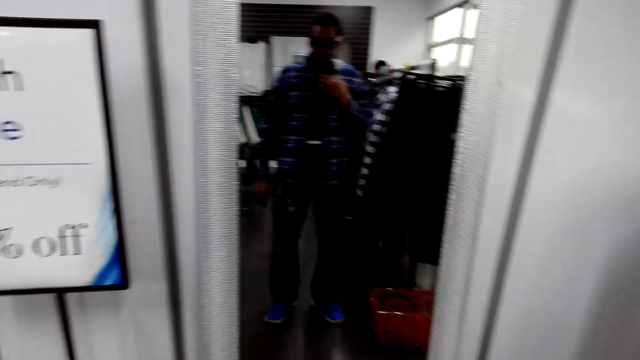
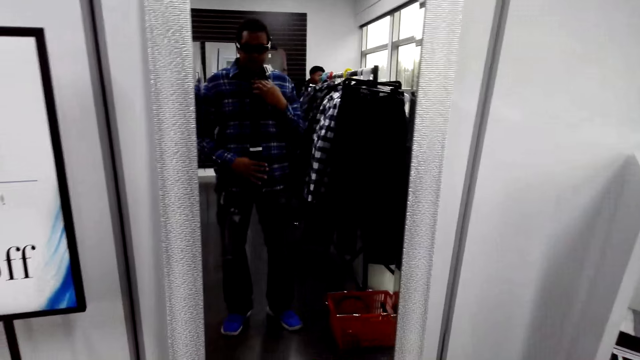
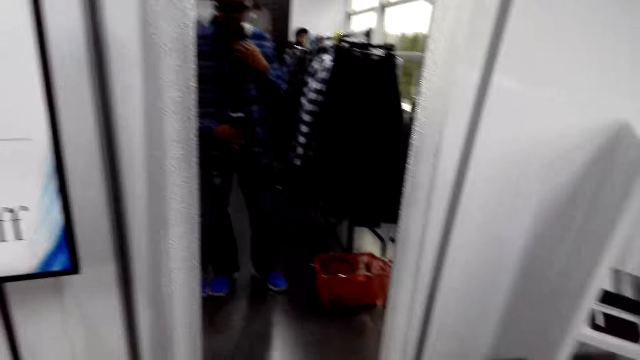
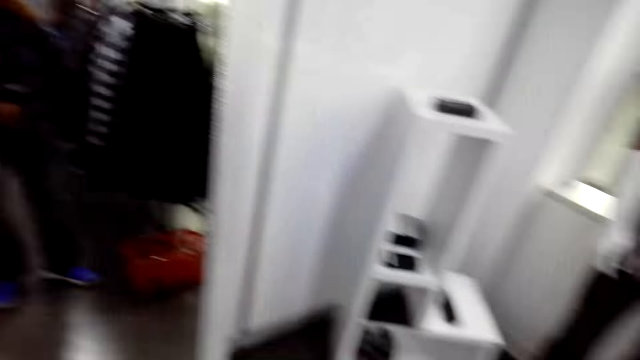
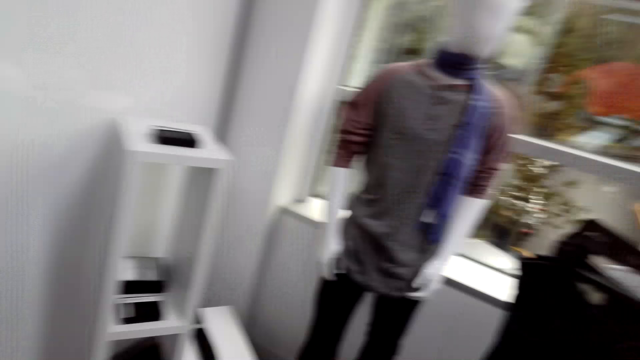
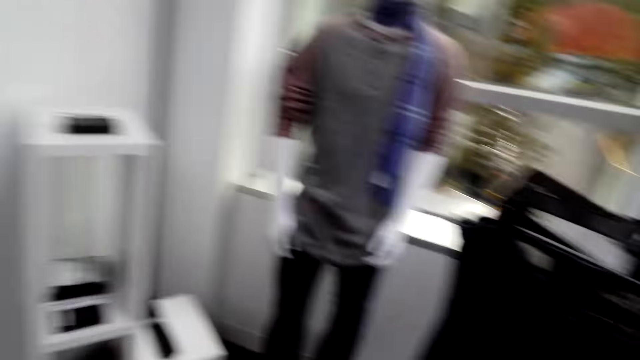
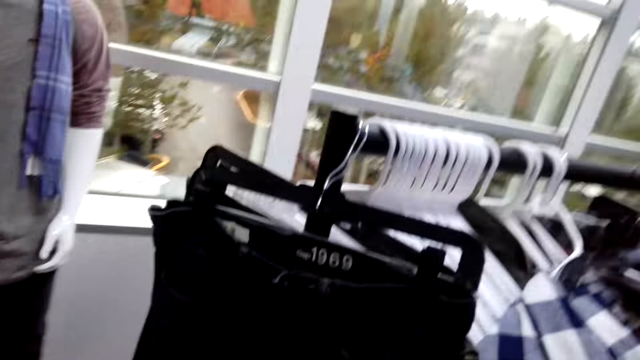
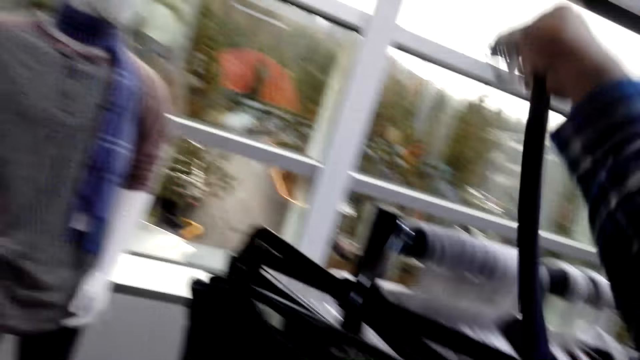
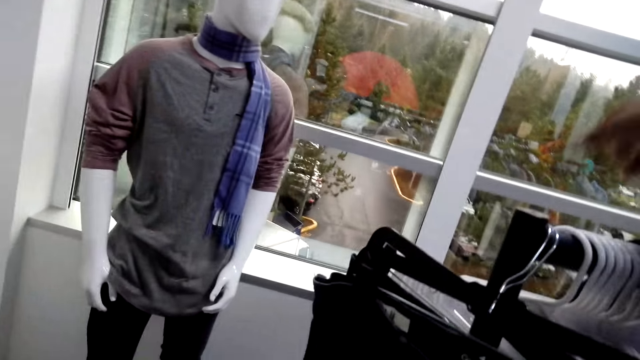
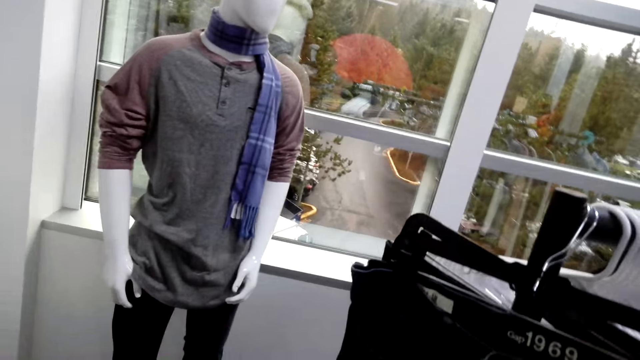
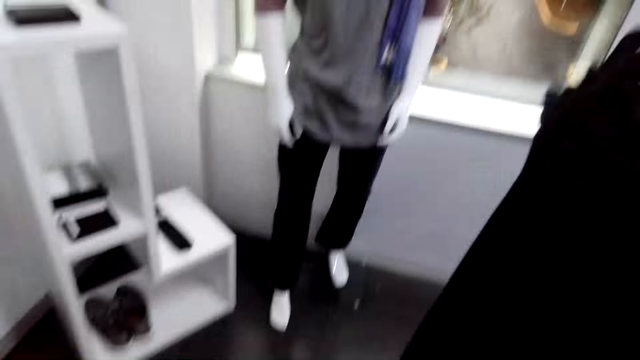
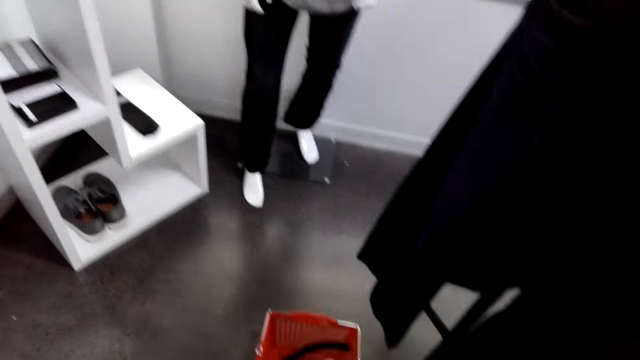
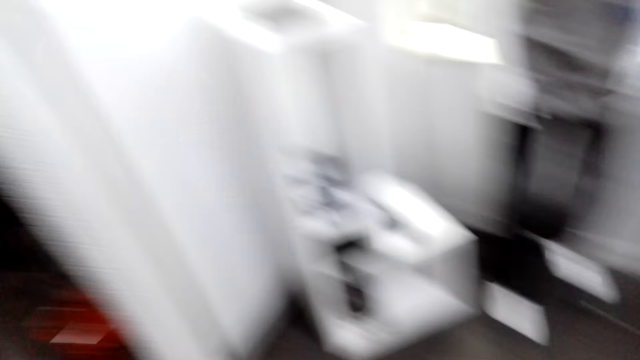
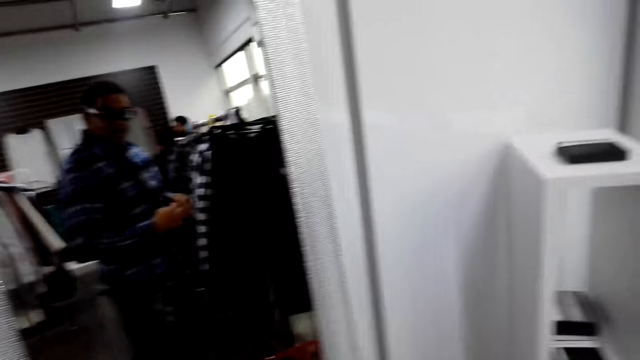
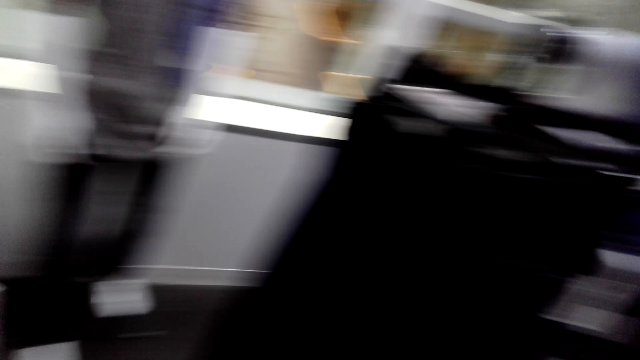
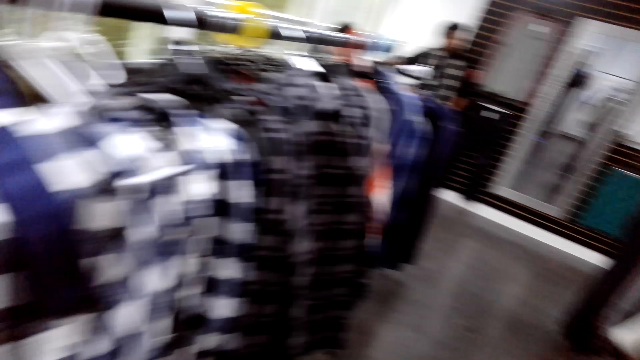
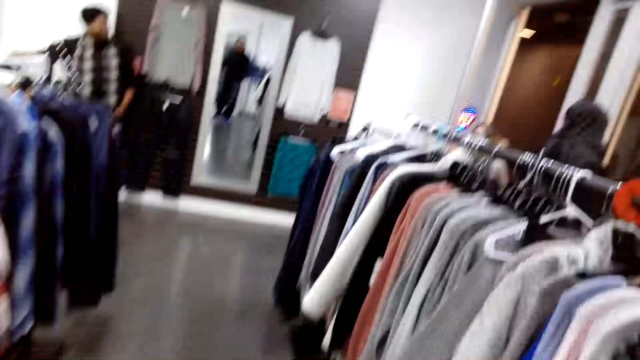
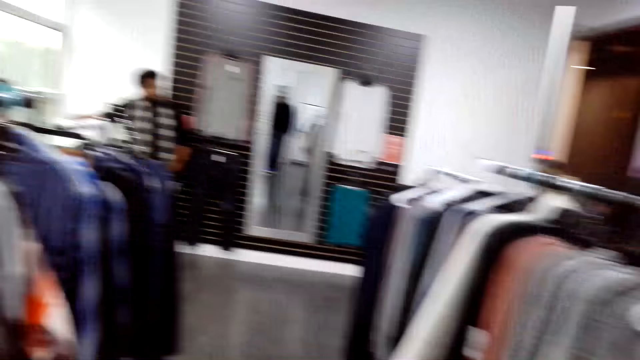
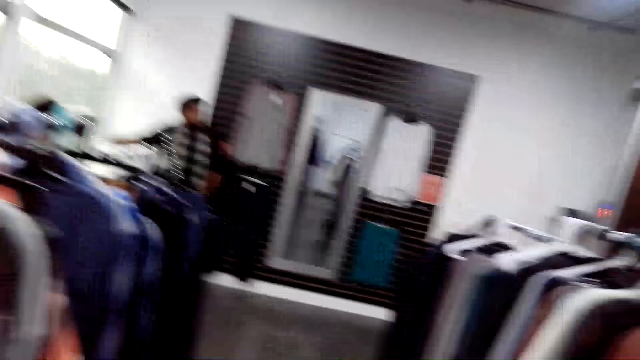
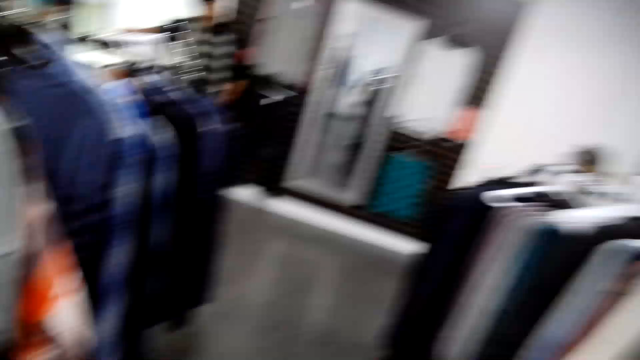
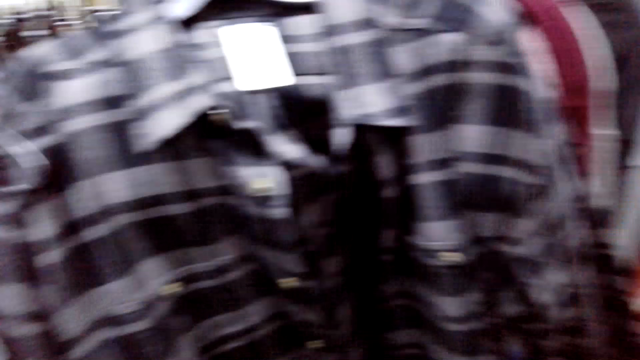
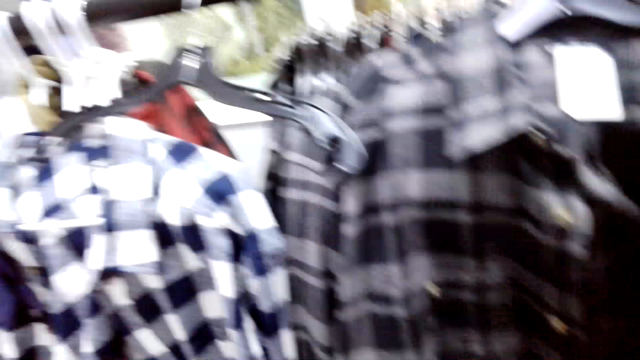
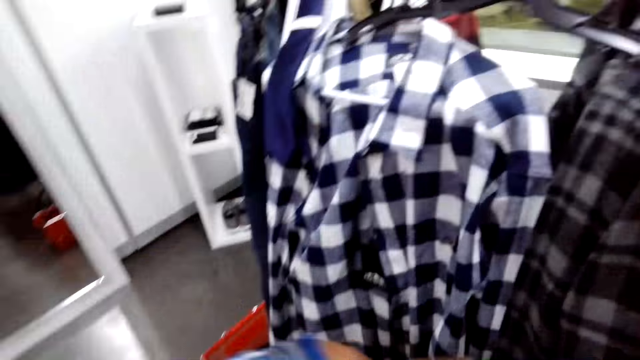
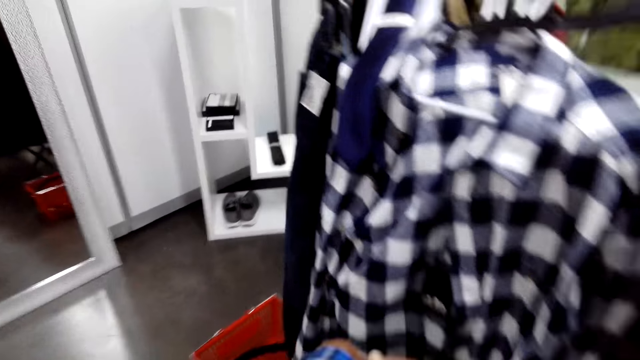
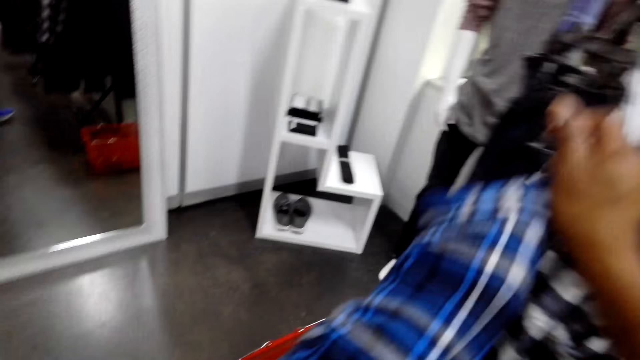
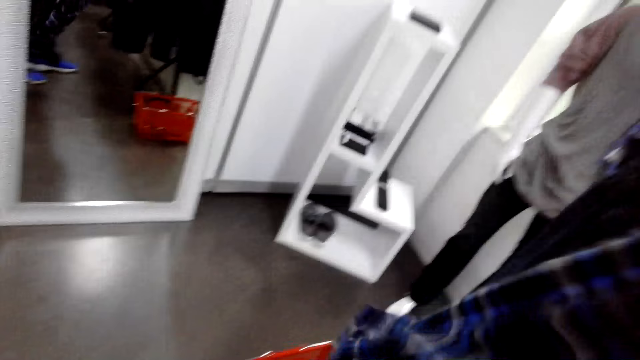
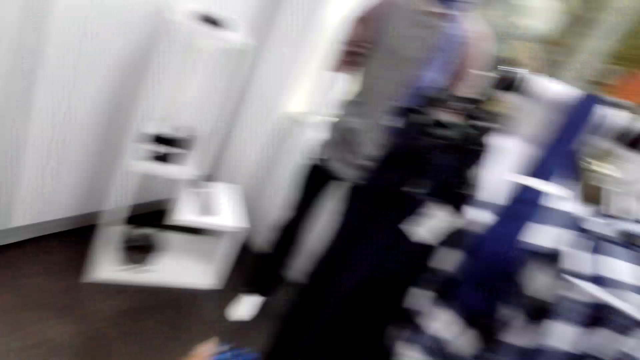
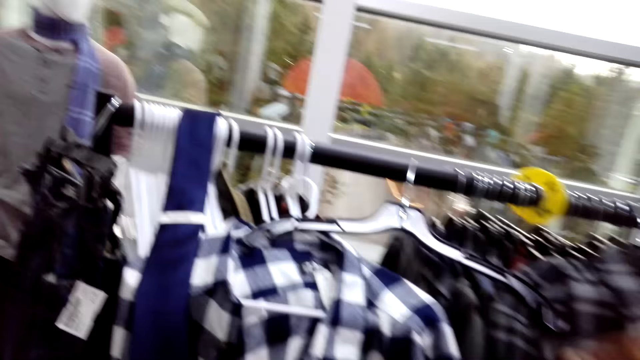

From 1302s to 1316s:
The camera wearer hangs a tie on the rod. They walk in the clothing shop or closet.

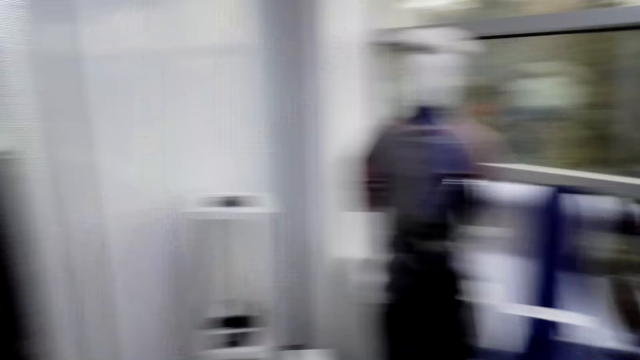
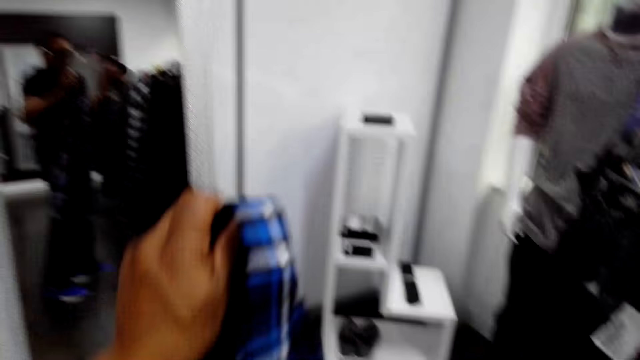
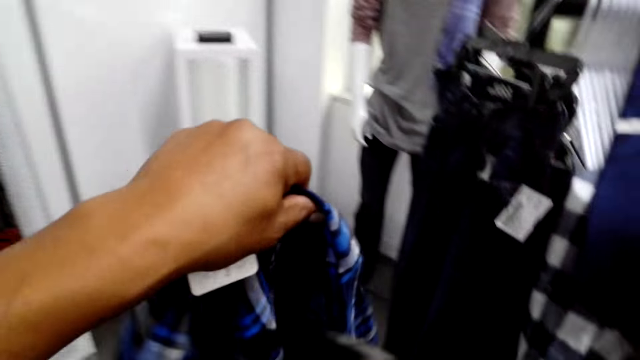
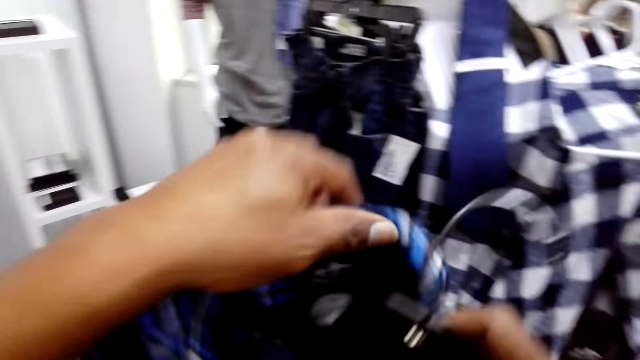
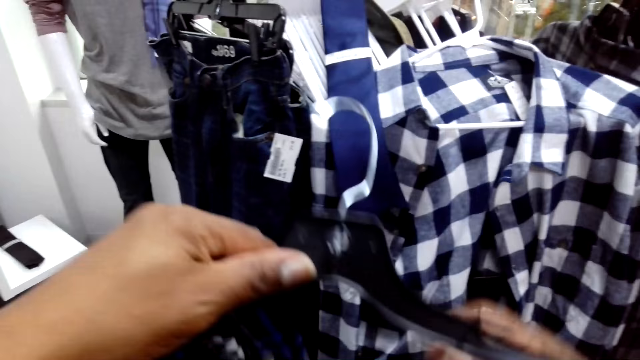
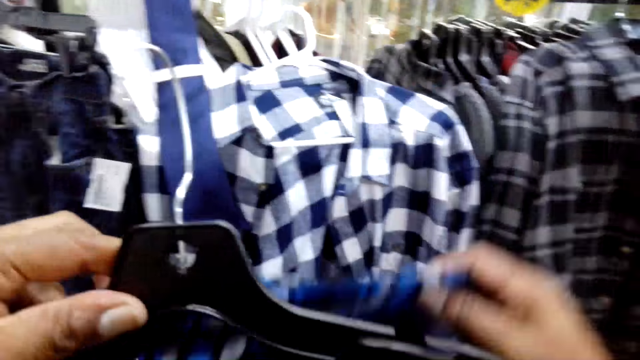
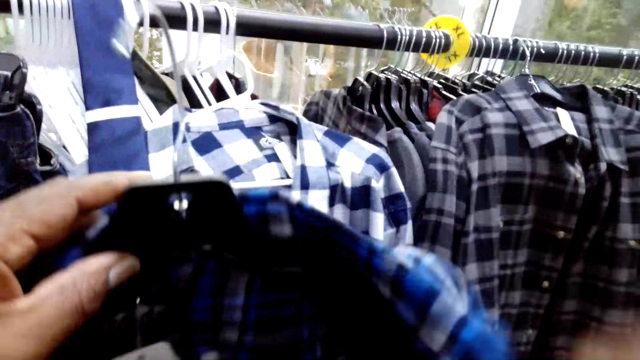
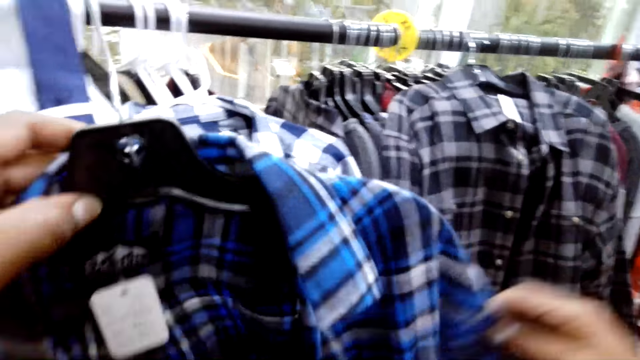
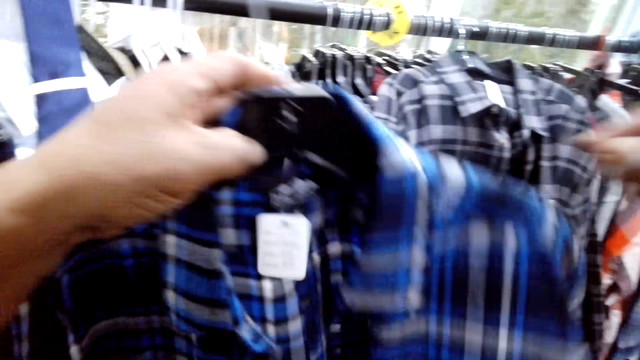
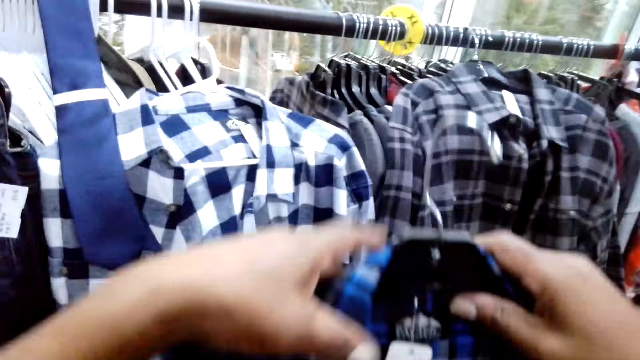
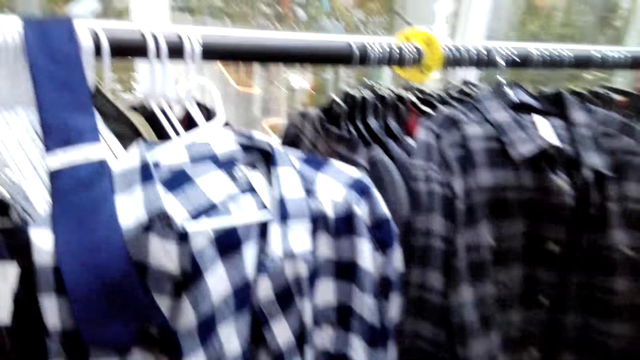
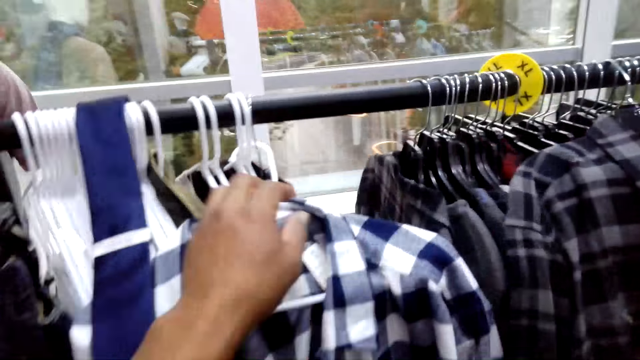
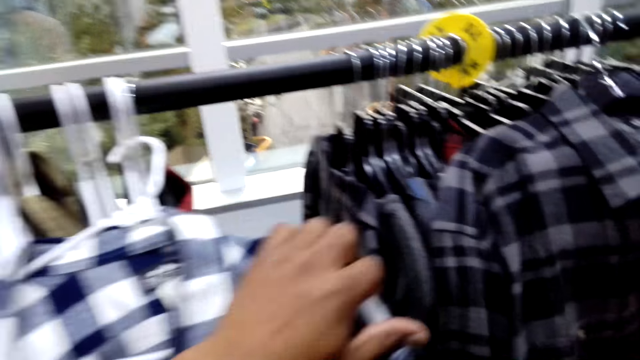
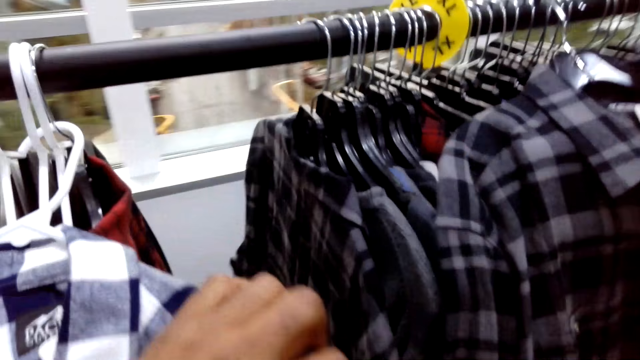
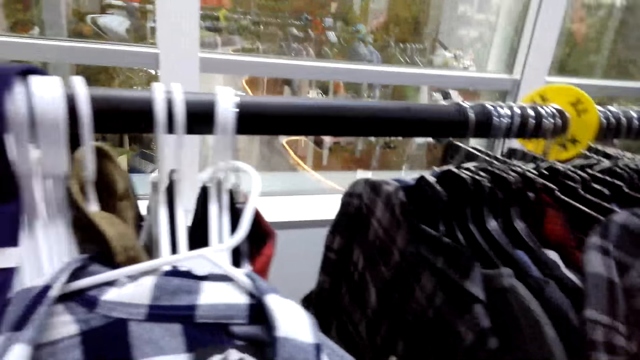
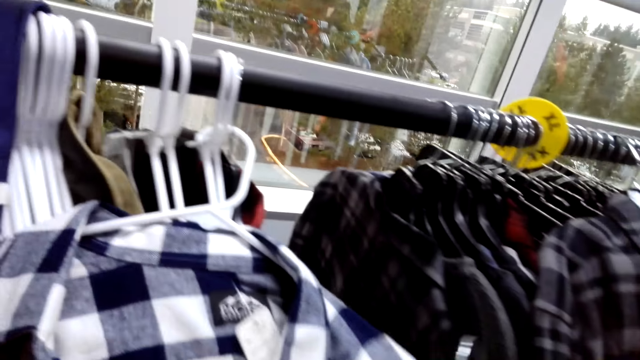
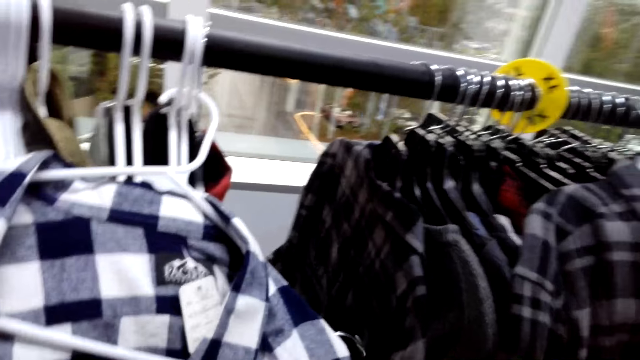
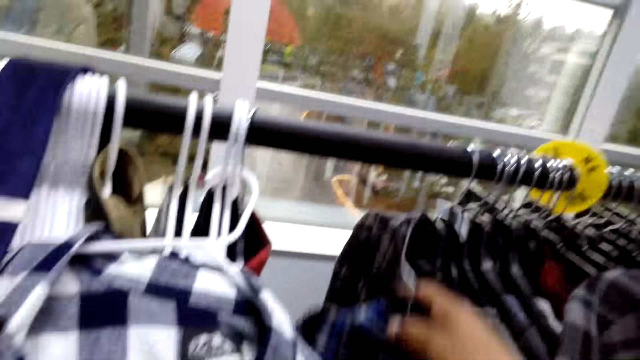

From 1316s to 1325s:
The camera wearer hangs a shirt on the hanger.
